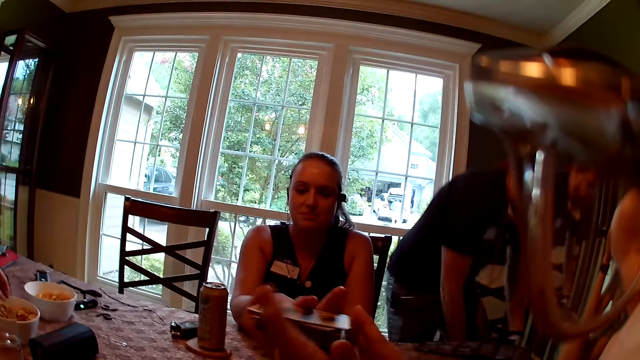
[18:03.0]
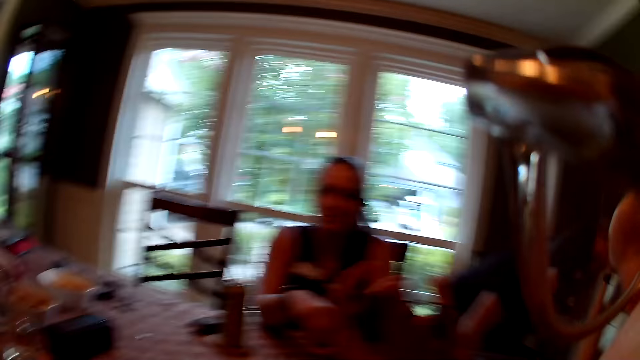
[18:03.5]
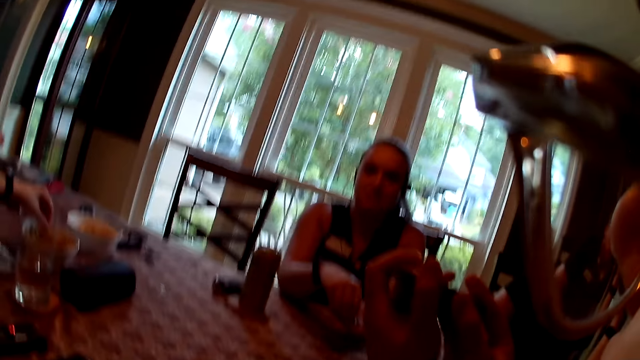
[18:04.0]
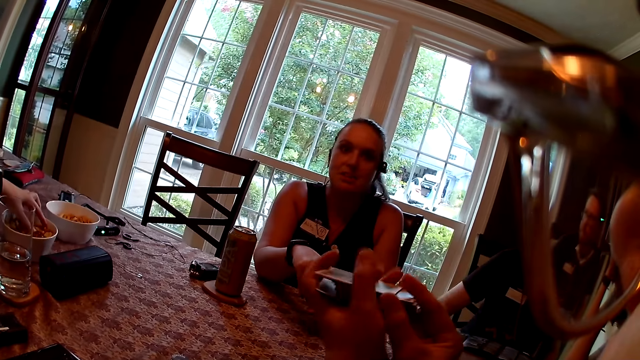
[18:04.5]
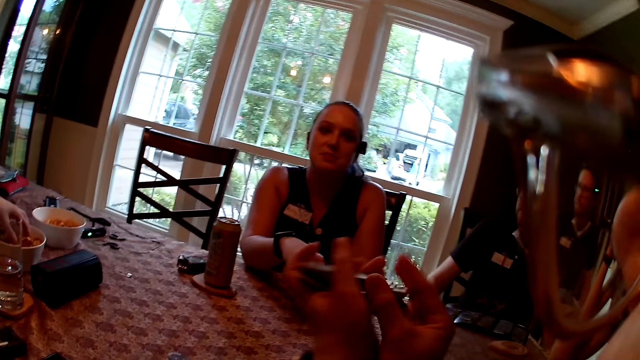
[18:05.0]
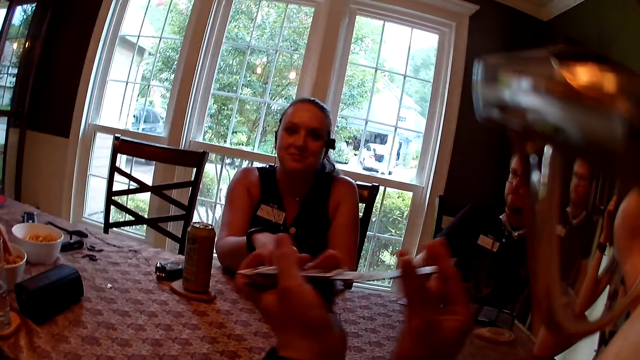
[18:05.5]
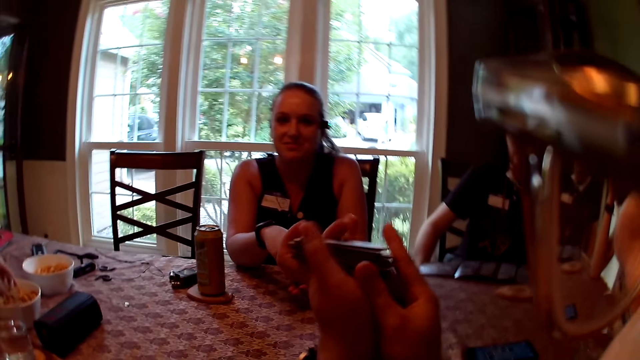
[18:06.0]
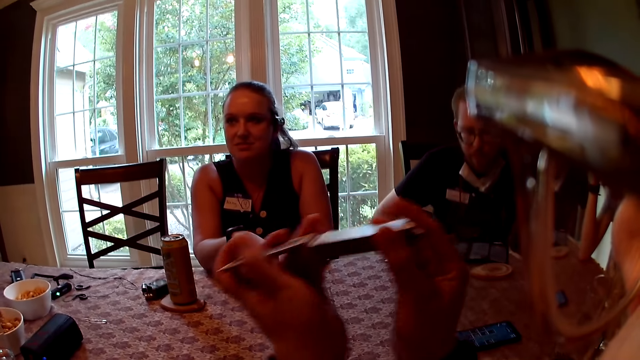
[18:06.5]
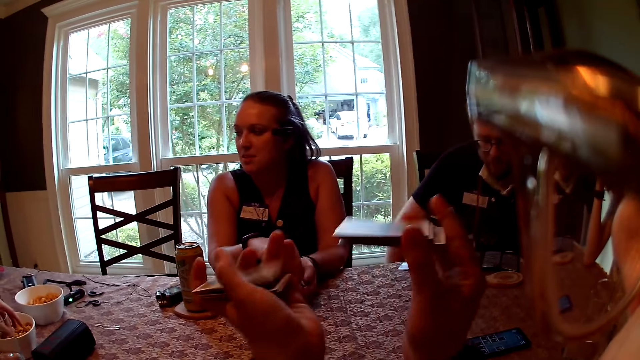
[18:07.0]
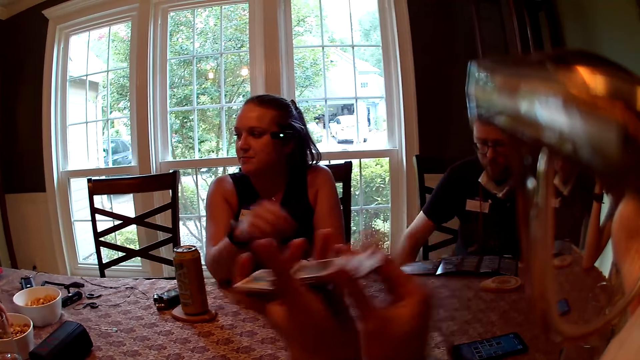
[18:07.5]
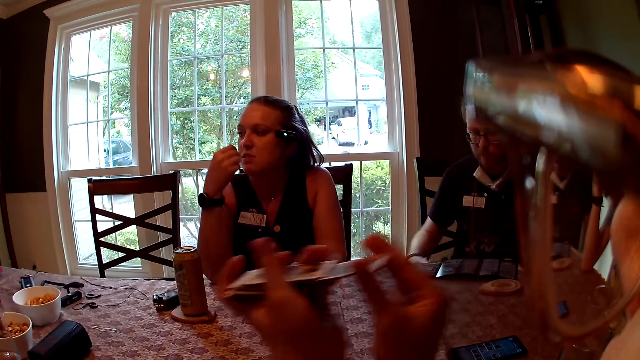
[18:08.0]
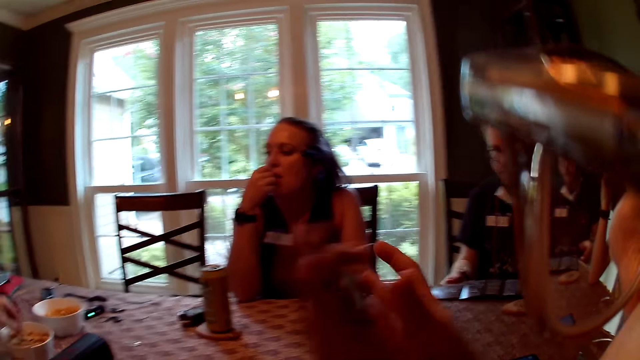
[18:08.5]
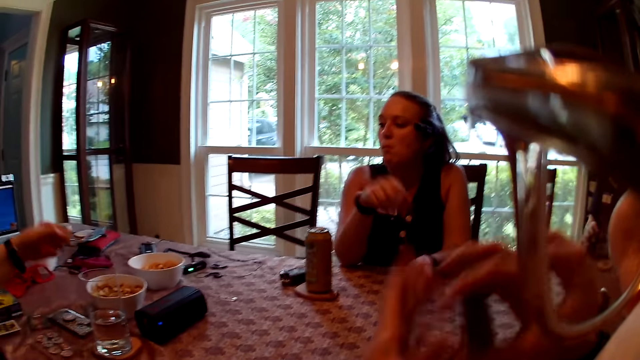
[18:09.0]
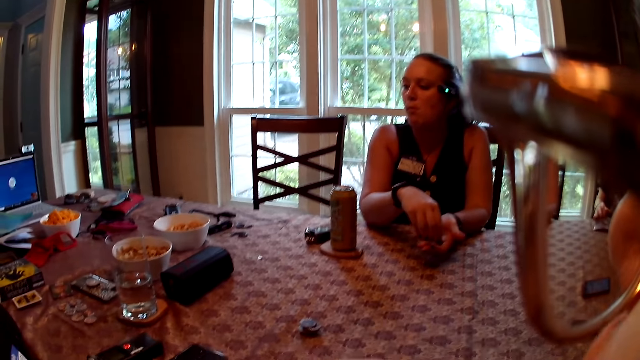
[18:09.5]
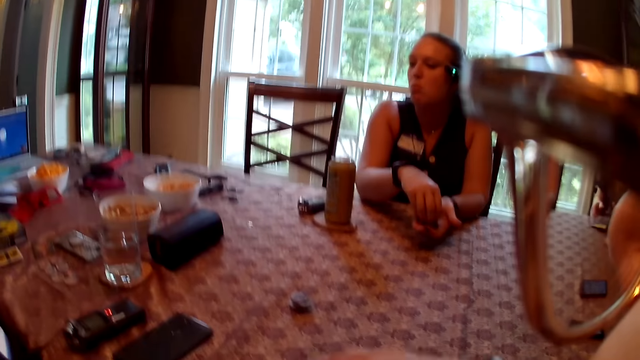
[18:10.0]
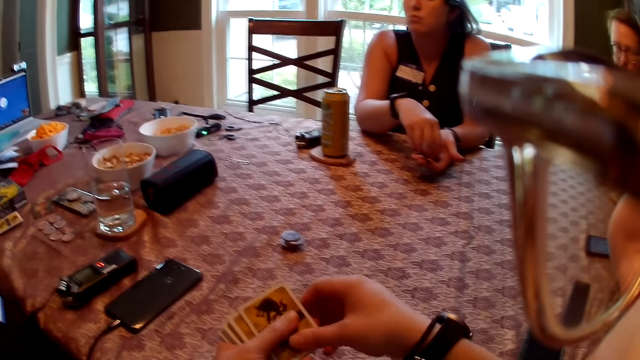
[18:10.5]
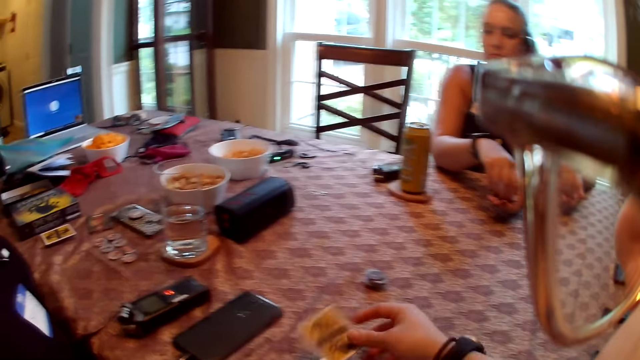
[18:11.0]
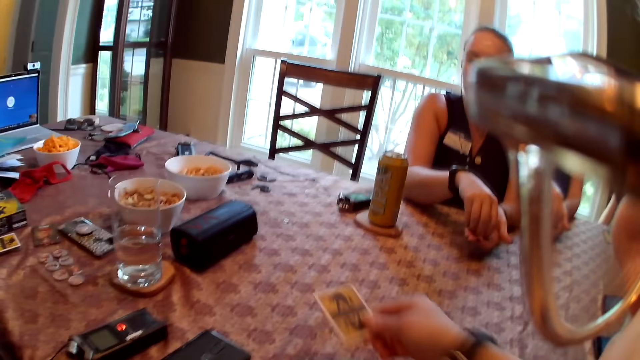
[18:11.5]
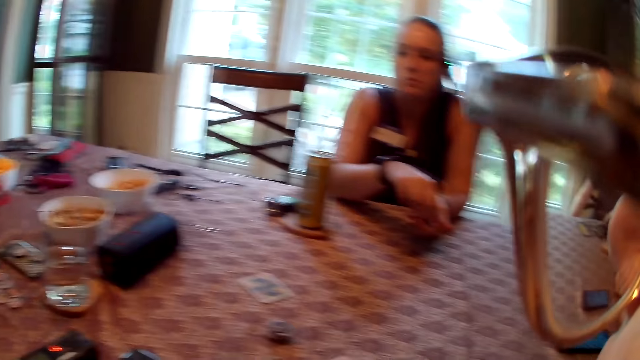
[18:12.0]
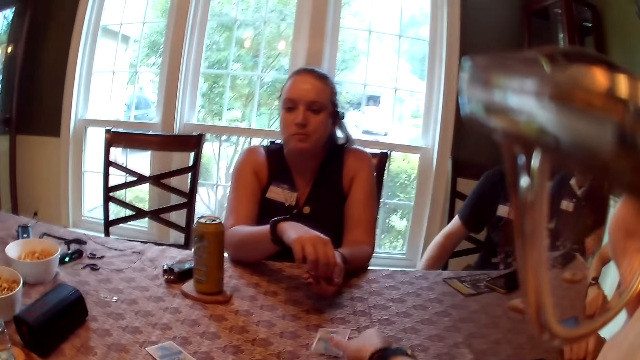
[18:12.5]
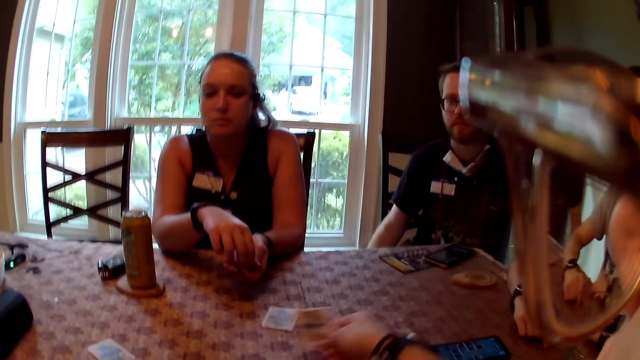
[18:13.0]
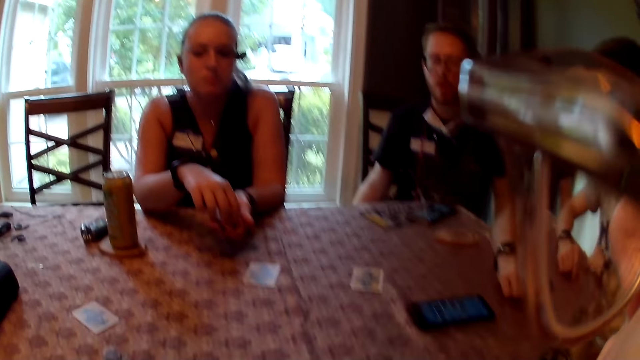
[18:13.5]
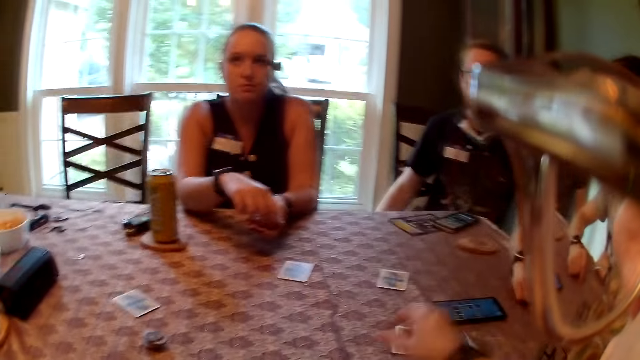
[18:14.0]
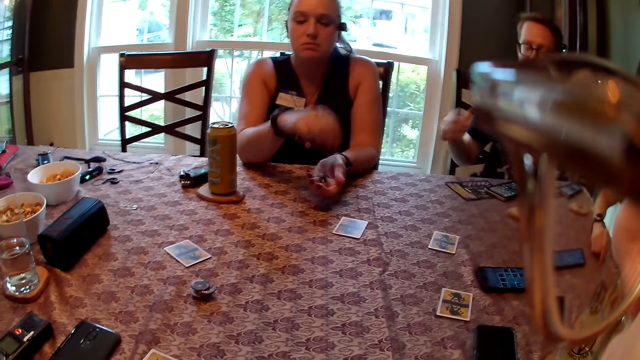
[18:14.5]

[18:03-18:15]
The camera wearer converses with the woman. The woman eats chips with her right hand and picks chips from her left hand with her right hand. The camera wearer drops playing cards on the table with her right hand.

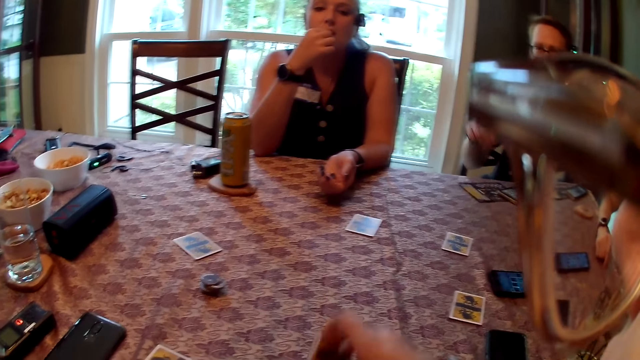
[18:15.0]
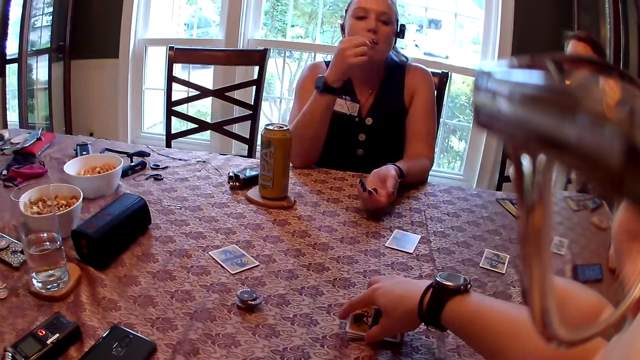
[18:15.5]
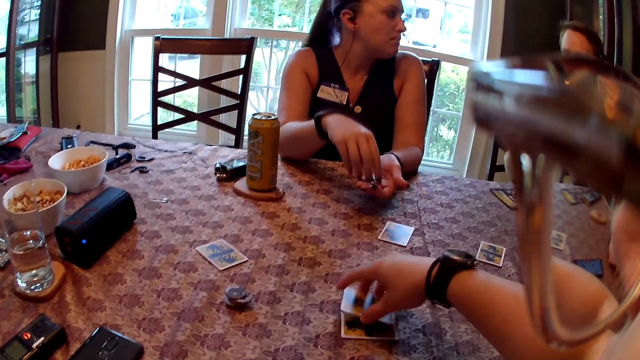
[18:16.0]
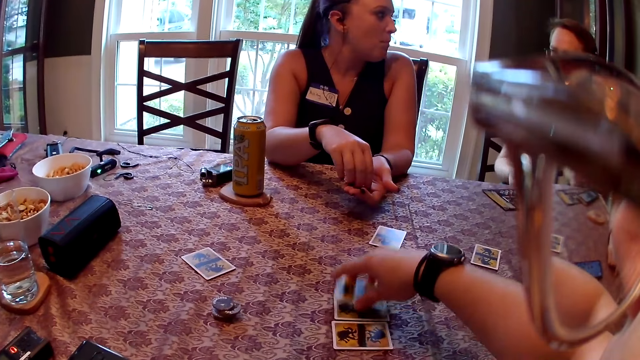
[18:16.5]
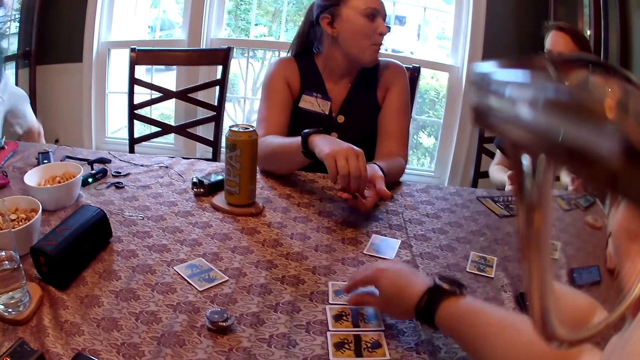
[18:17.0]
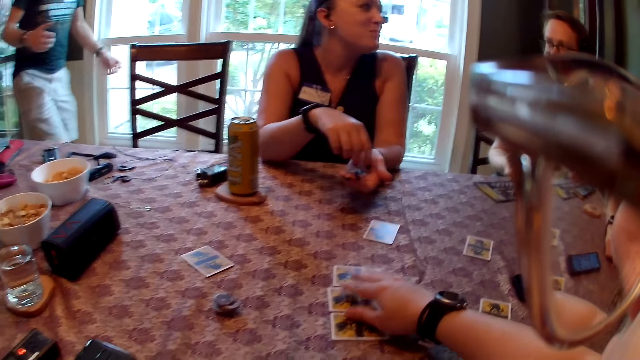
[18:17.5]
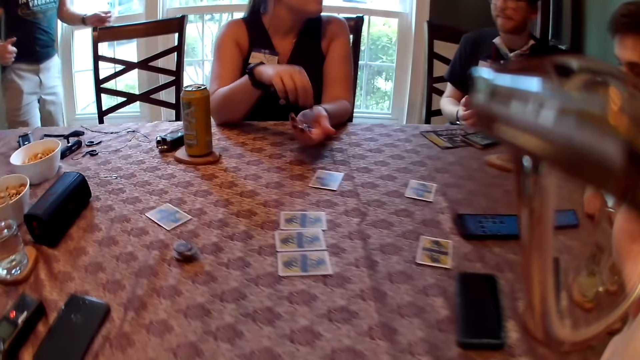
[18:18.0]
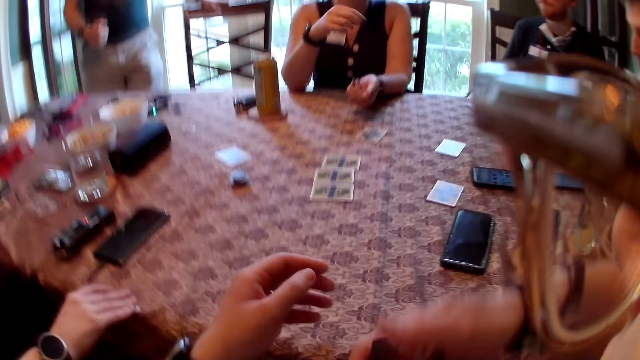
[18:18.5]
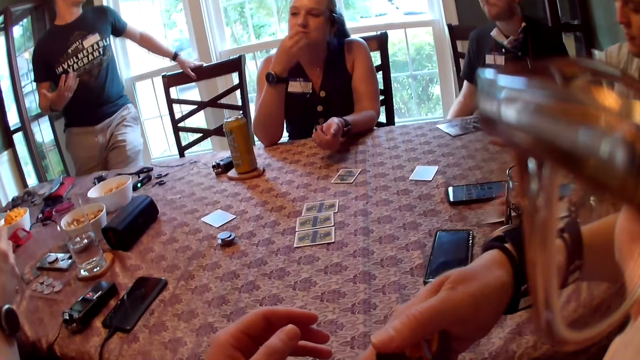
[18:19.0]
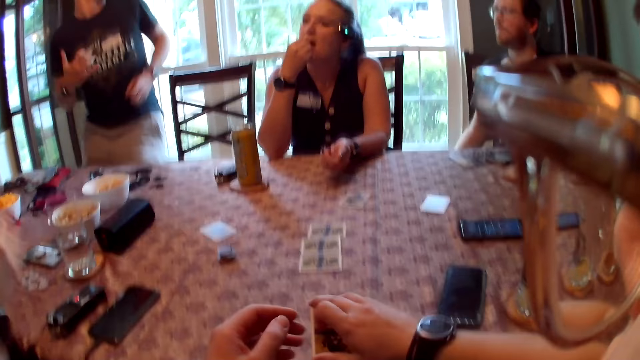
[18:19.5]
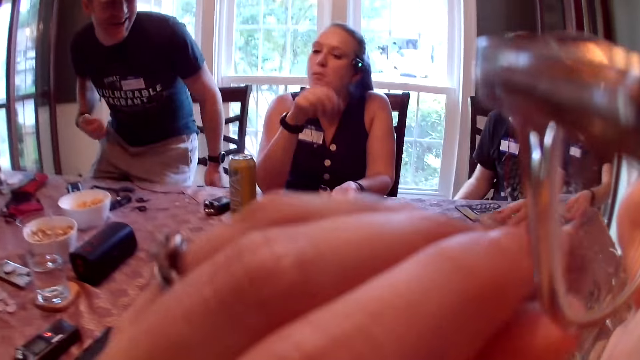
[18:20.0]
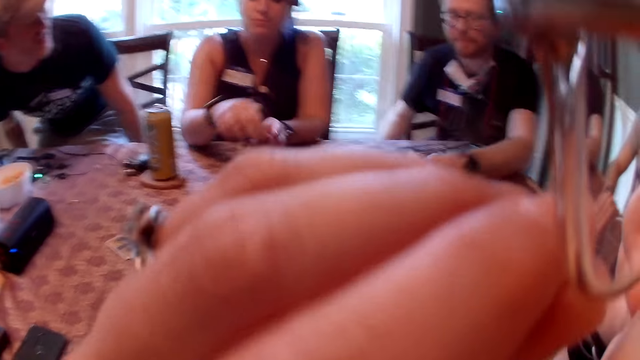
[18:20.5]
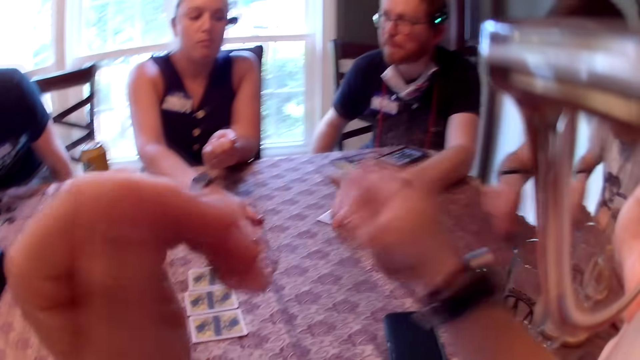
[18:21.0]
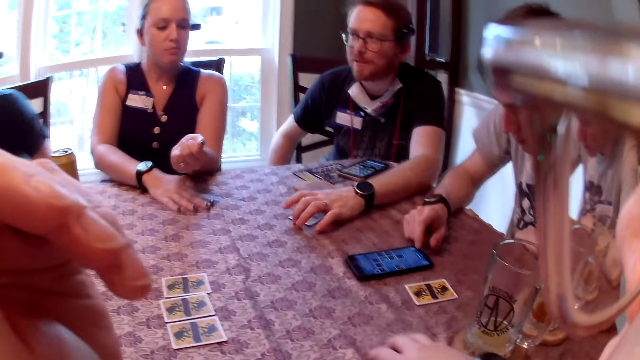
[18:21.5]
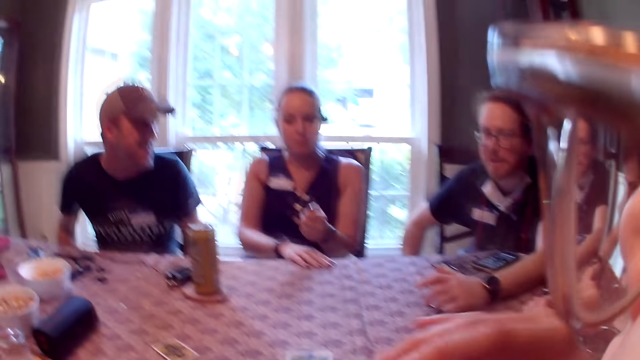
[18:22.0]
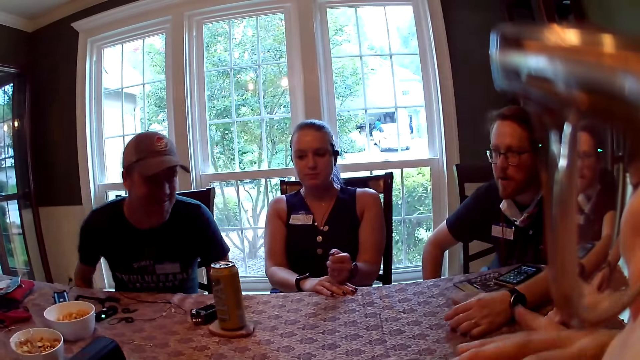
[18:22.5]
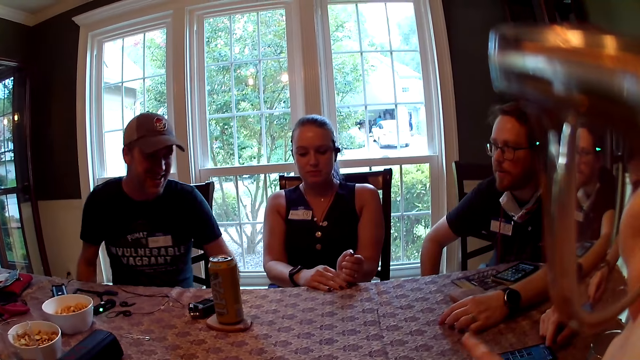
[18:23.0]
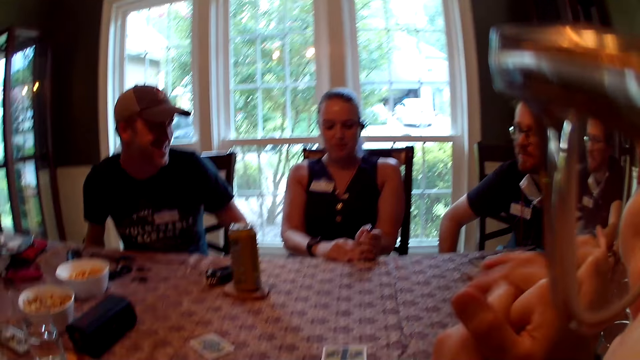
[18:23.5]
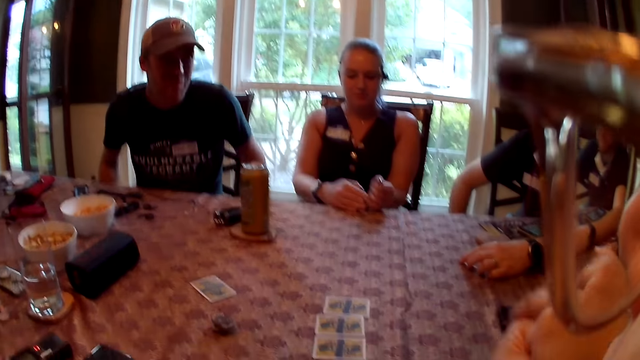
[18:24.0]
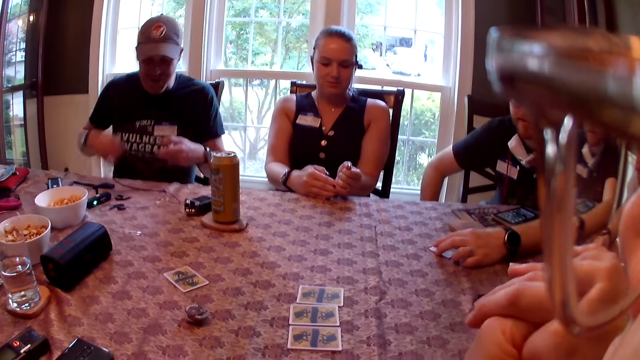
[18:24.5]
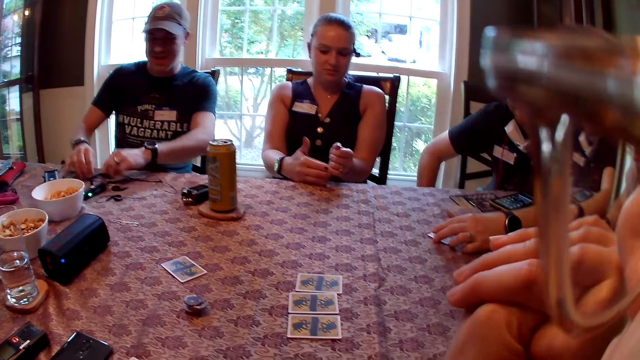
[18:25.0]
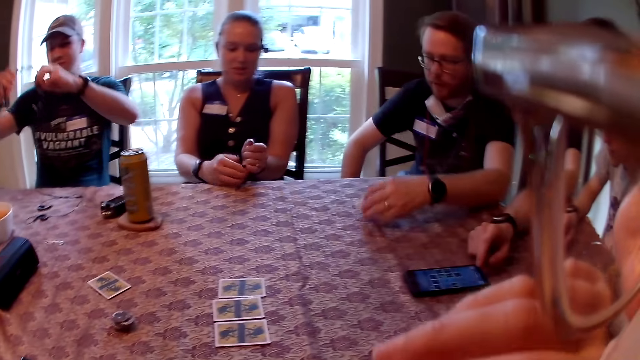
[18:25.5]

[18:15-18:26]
A woman eats crisps with her right hand. The camera wearer drops the card on the table with her right hand. The woman holds the crisps in both hands. A man speaks. The woman picks the card with her right hand. A man picks the card with his right hand. The camera wearer converses with the group of people.
